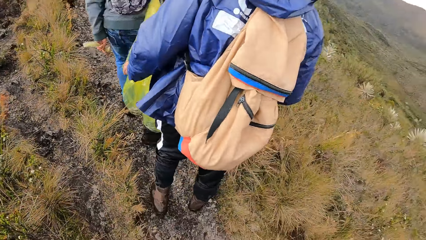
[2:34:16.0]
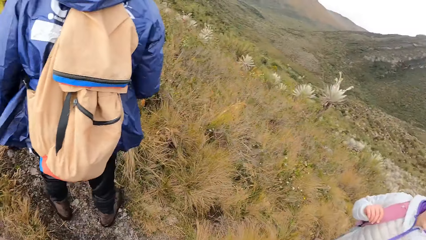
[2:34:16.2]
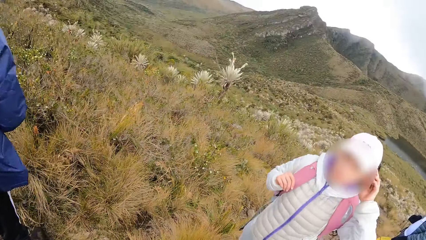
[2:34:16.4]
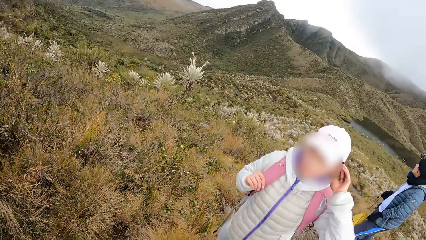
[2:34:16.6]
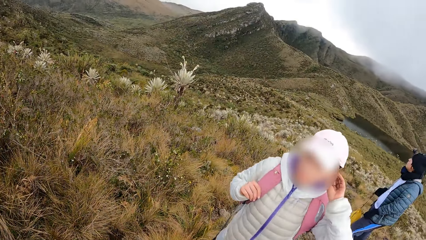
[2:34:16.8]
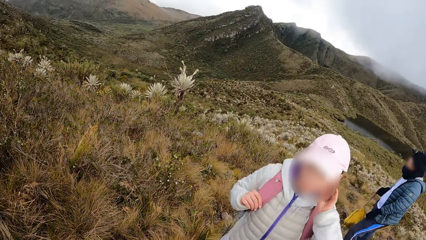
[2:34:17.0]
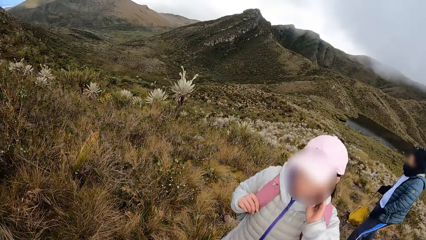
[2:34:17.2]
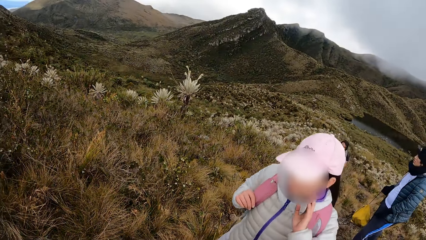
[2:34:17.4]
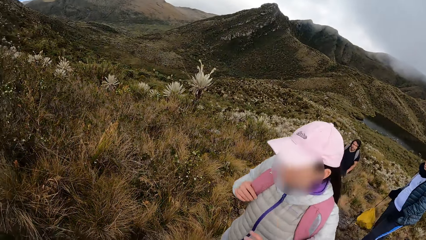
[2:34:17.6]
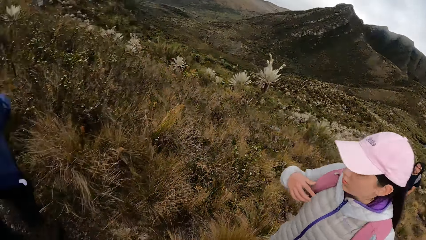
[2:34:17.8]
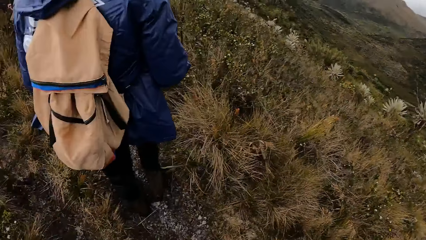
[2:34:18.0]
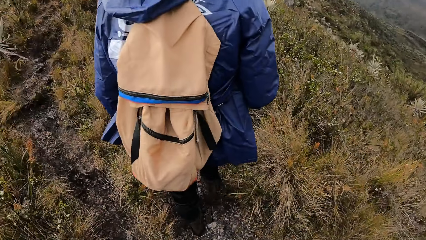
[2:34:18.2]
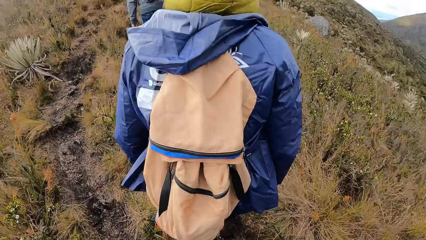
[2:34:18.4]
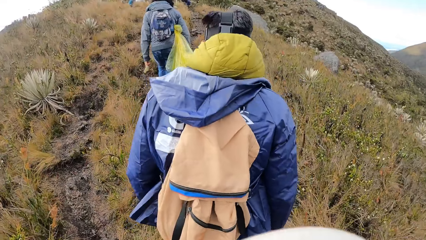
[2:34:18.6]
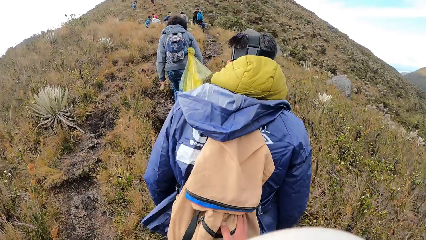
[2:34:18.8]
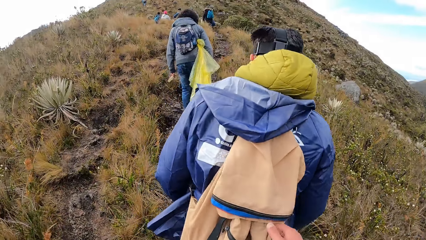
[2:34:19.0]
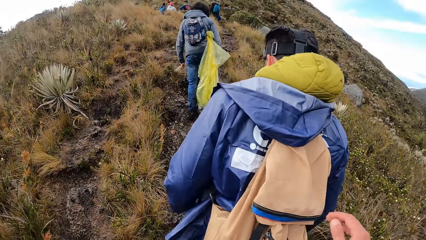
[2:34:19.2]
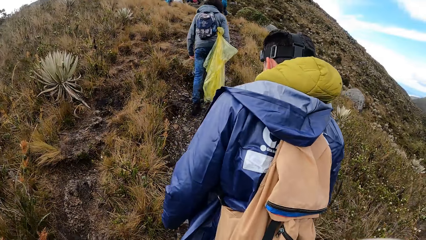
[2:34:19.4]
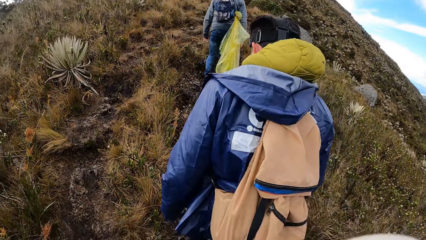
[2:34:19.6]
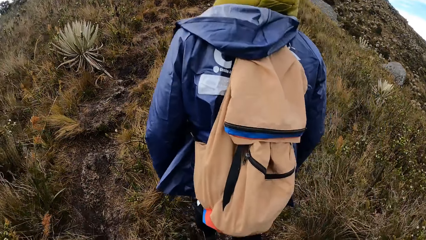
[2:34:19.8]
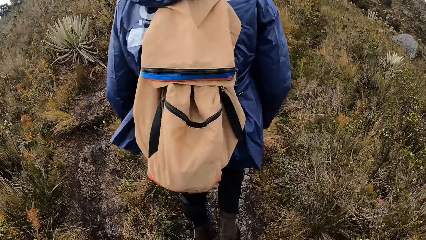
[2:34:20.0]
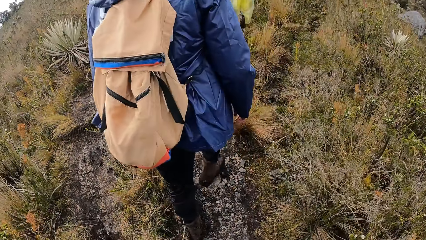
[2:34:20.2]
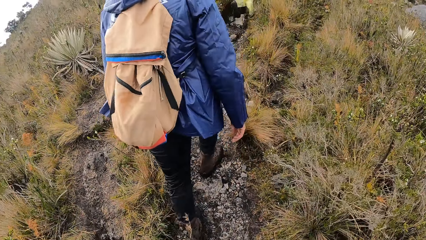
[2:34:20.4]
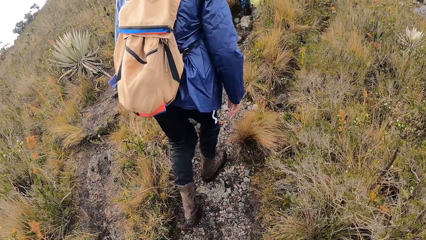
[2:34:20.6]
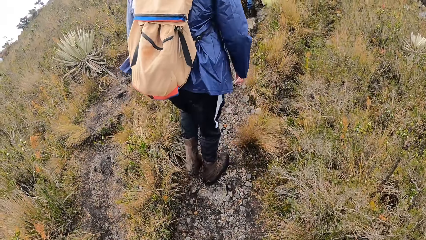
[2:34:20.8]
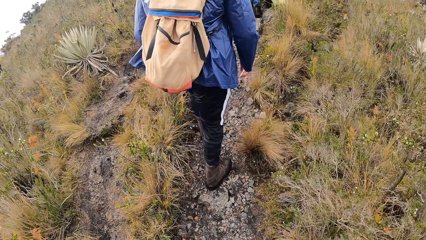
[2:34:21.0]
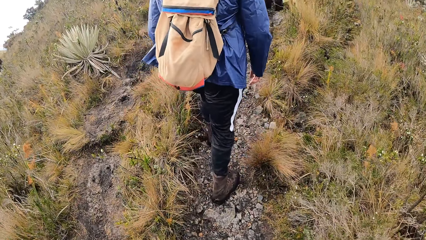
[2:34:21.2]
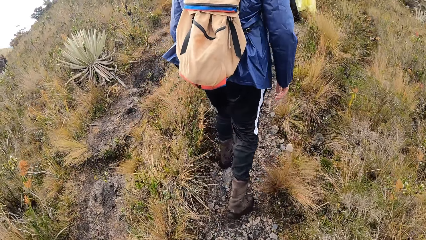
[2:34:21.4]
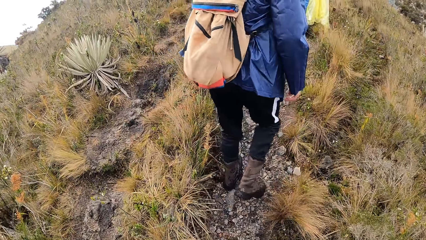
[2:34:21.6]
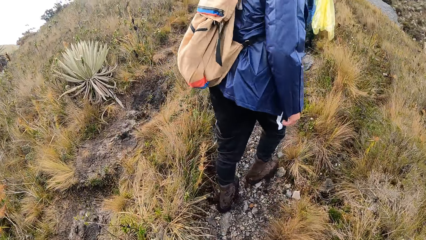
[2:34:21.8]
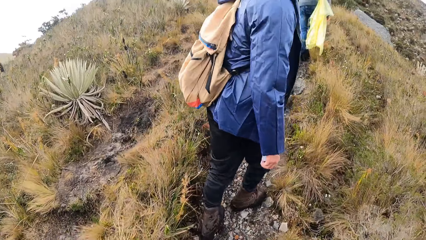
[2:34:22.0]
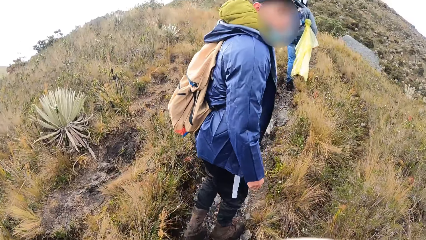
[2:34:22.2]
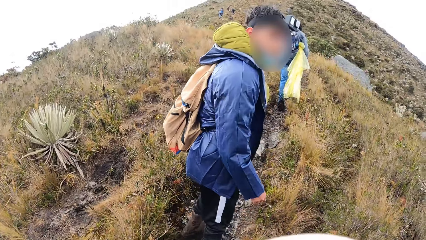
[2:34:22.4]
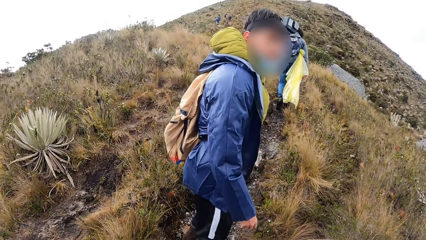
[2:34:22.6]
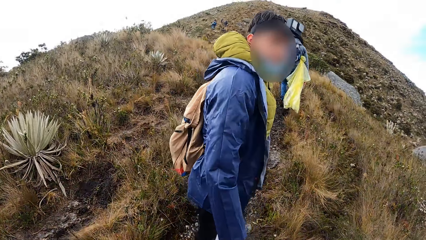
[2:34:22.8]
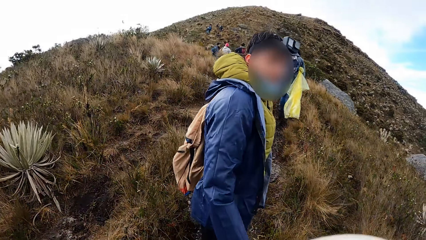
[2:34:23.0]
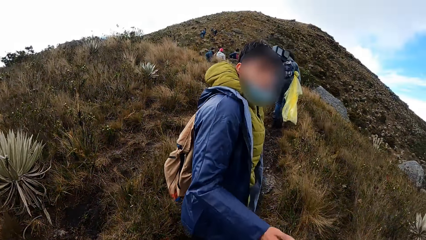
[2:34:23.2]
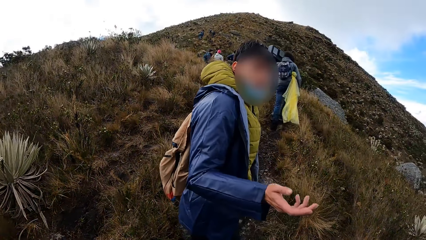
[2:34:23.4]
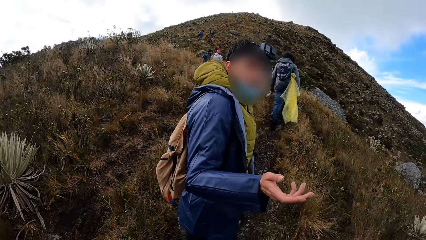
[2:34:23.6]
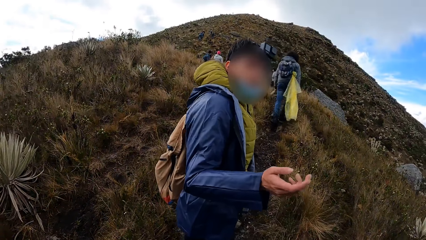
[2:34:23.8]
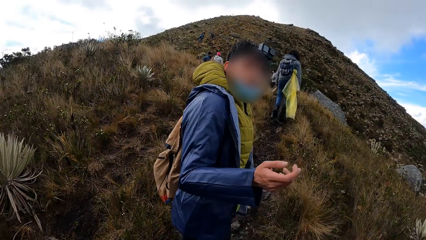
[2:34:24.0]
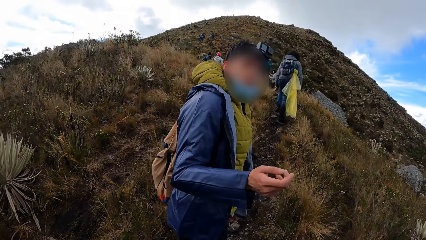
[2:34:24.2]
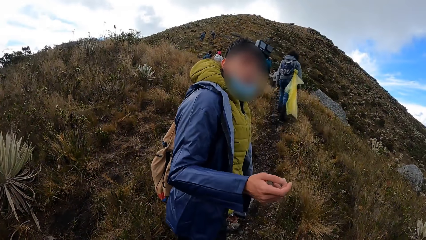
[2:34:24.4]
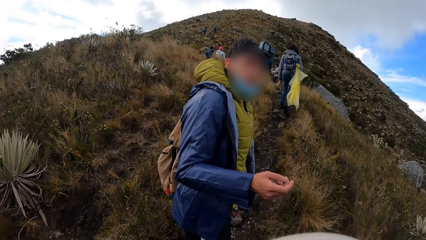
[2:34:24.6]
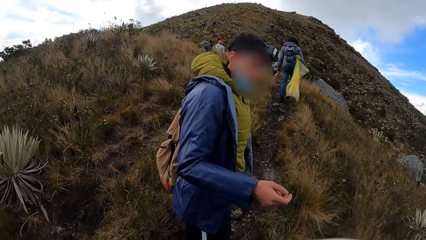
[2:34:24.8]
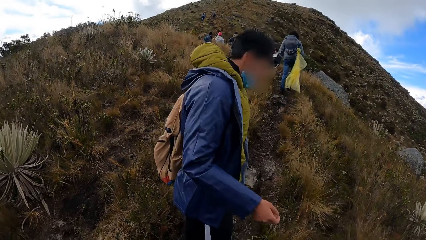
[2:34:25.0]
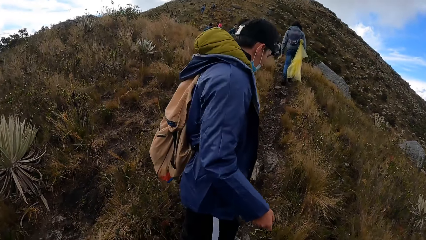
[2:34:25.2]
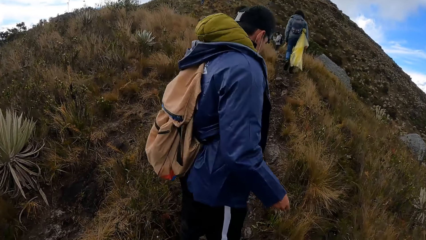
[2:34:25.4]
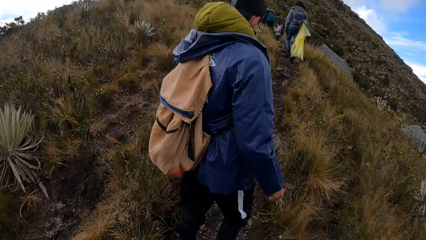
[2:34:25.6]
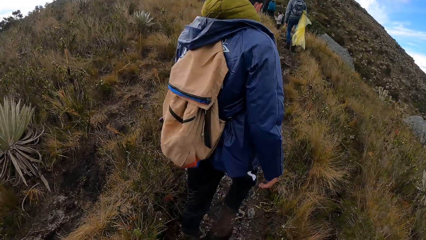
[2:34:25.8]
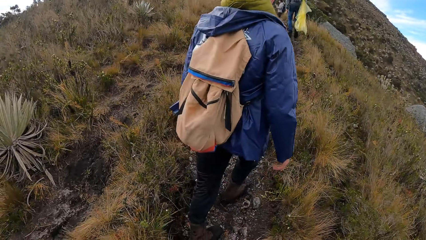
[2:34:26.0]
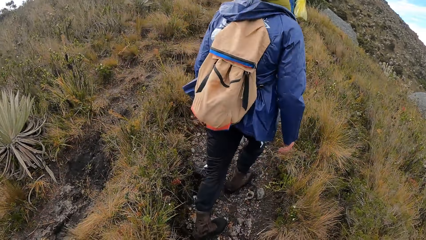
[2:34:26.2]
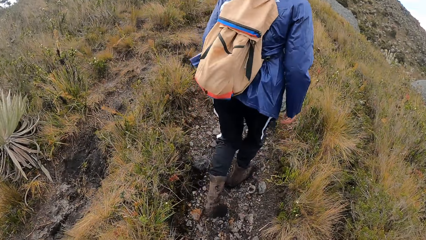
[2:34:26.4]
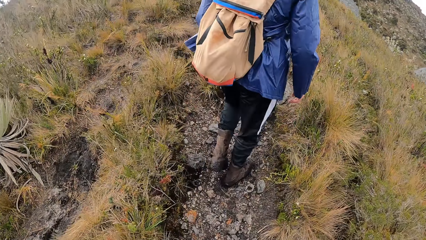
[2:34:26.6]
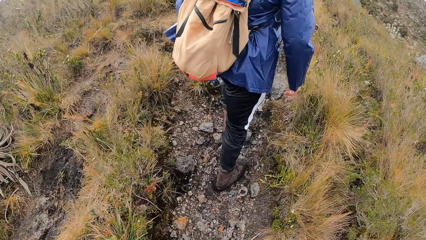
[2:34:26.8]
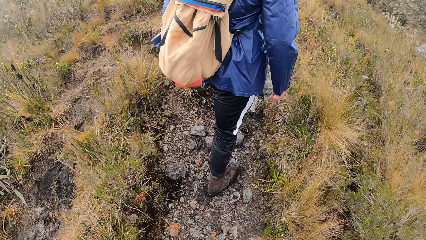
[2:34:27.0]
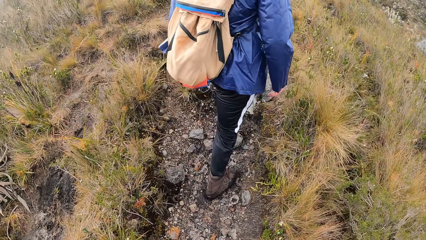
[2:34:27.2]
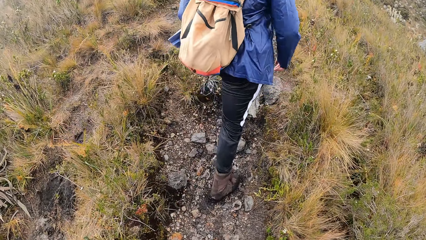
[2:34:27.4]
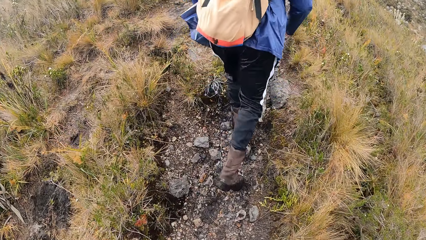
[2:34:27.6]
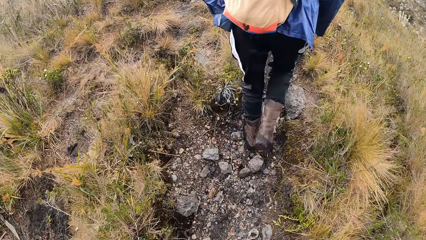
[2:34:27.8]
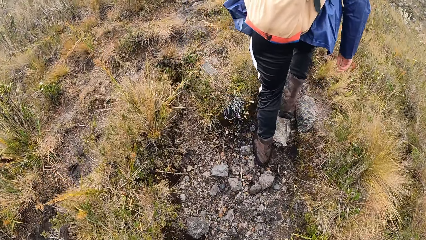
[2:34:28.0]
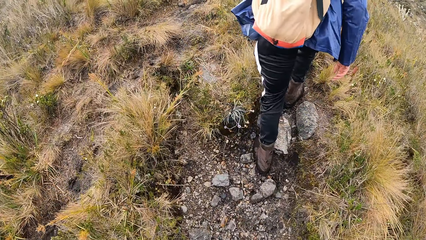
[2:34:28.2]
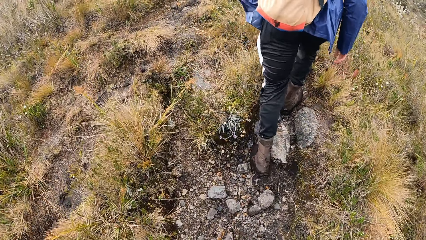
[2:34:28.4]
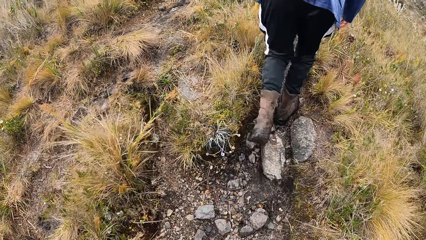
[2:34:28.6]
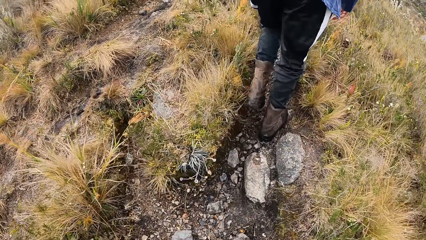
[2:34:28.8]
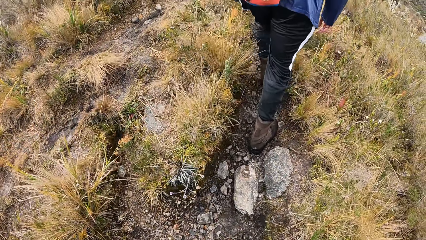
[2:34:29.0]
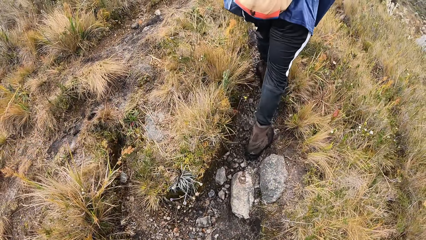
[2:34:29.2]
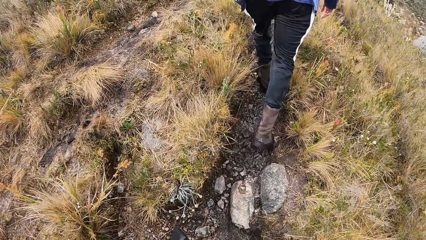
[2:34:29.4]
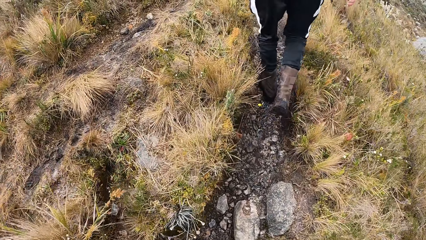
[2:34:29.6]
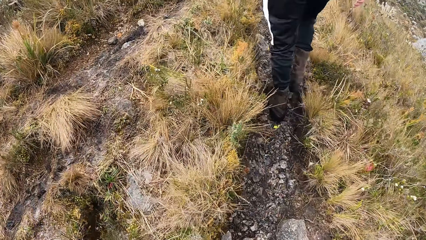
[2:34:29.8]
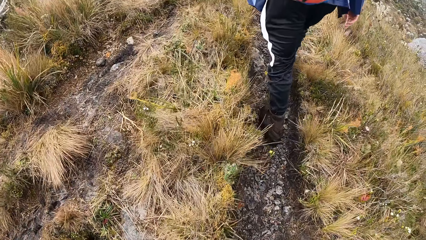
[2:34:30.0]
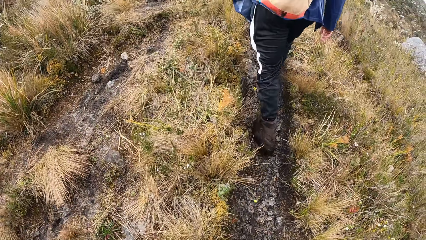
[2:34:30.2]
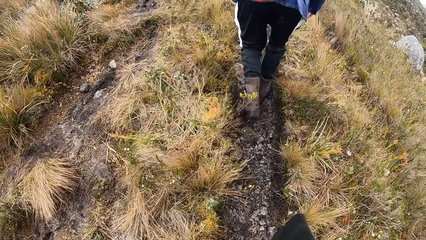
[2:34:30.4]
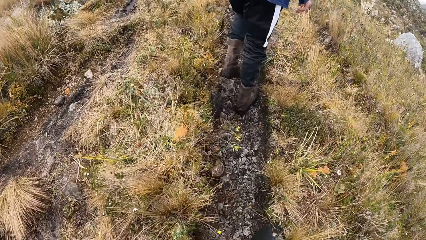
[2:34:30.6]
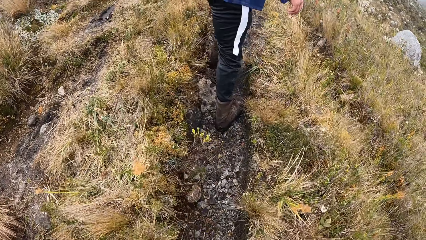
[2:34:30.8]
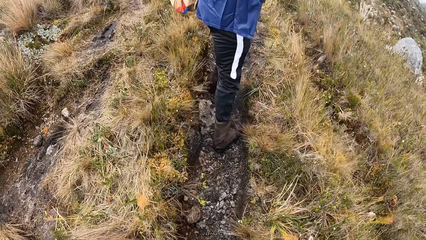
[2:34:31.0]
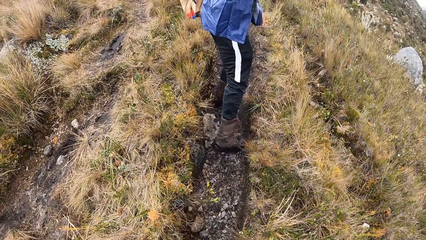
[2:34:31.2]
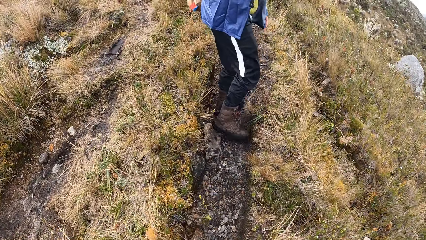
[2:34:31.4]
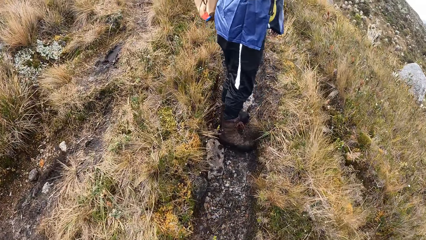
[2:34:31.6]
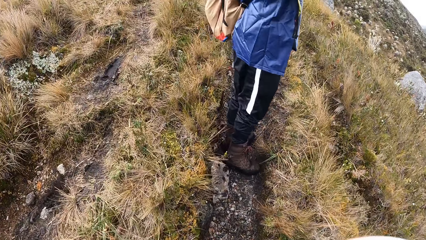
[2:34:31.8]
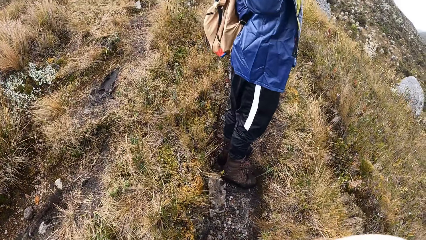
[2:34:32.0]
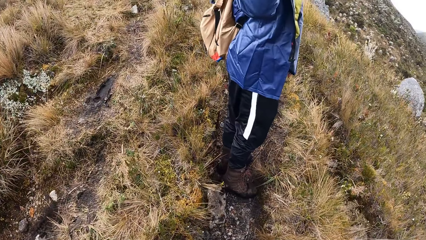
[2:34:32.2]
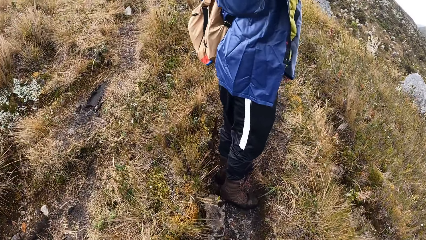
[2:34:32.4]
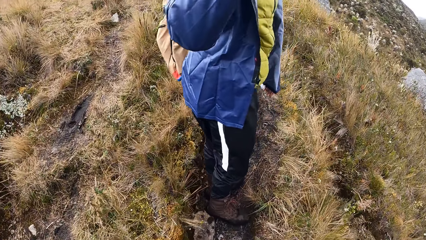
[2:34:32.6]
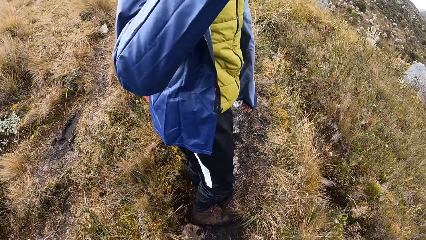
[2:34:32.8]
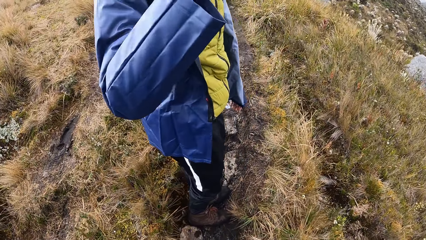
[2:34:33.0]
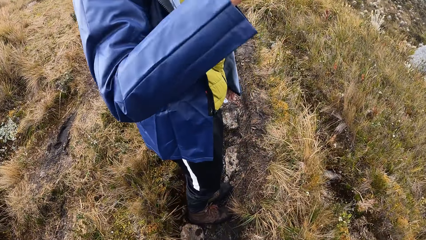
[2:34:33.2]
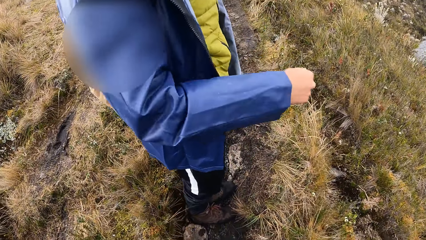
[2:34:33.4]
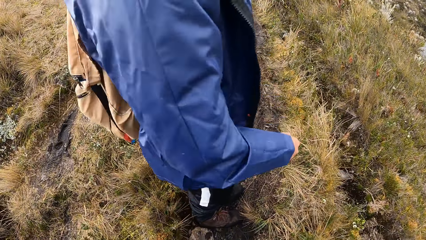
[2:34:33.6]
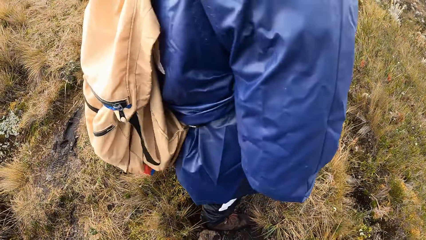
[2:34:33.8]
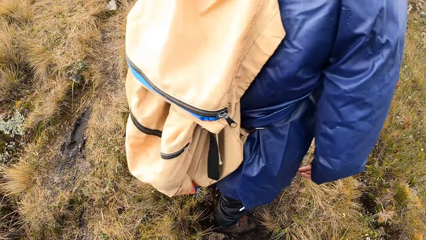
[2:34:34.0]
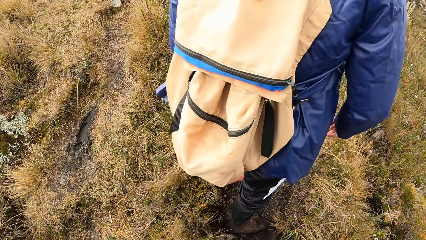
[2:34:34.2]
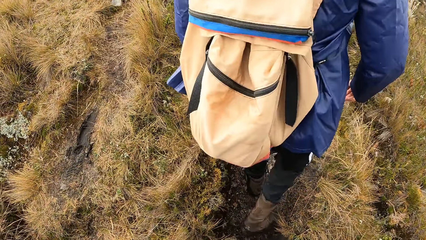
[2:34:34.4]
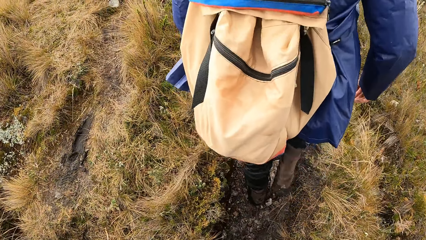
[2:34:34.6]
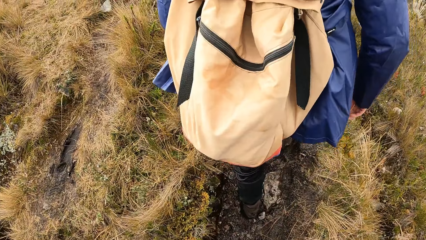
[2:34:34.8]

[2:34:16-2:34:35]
Another woman adjusts her hair with her left hand. The camera wearer climbs a hill.
